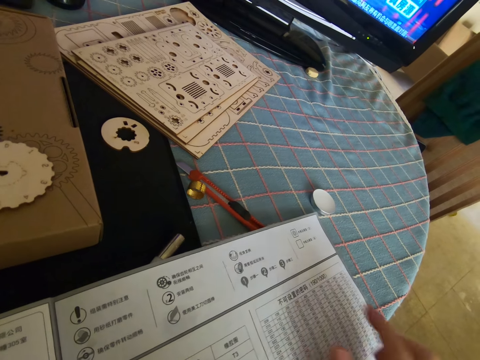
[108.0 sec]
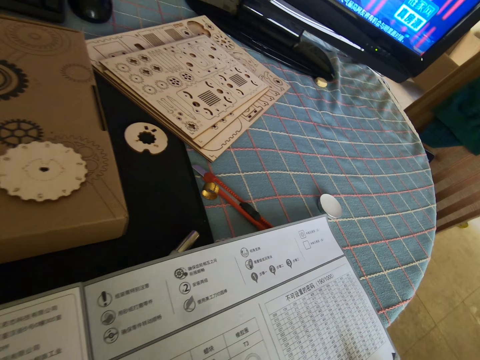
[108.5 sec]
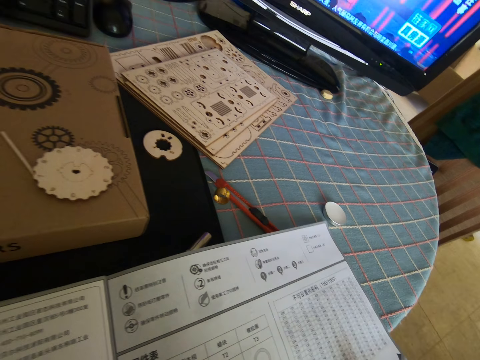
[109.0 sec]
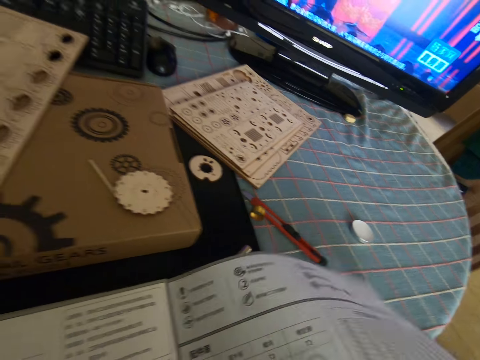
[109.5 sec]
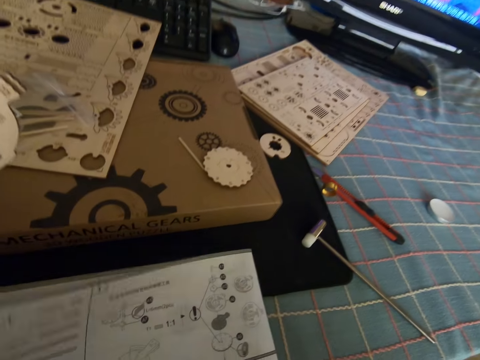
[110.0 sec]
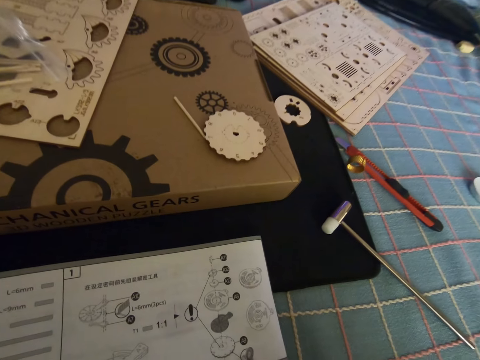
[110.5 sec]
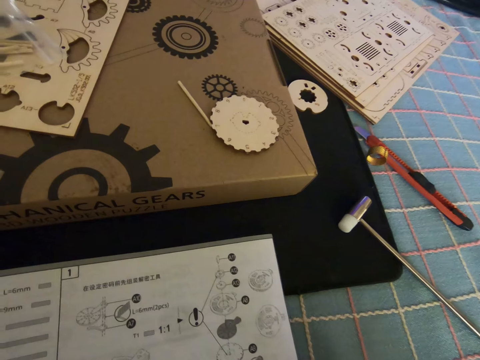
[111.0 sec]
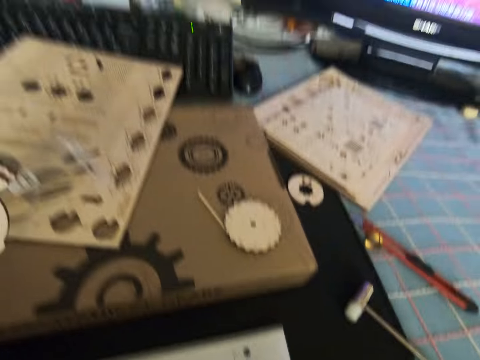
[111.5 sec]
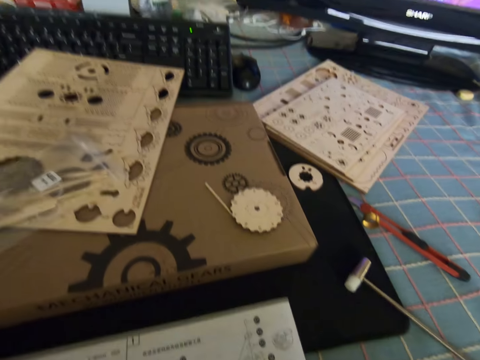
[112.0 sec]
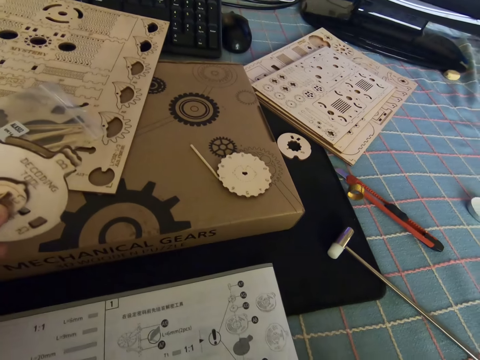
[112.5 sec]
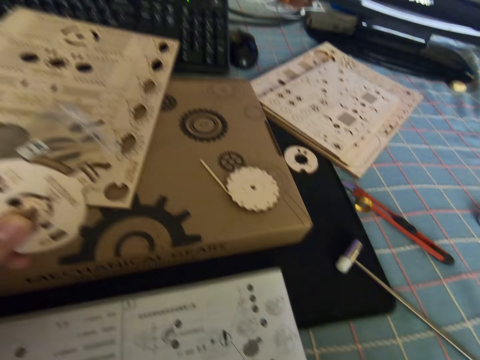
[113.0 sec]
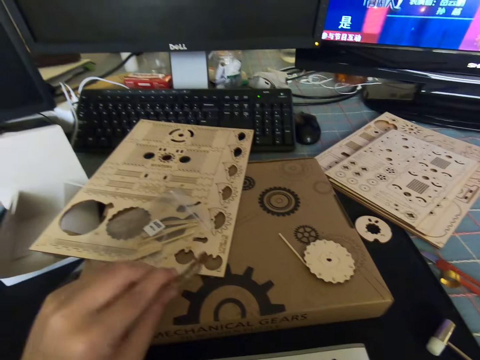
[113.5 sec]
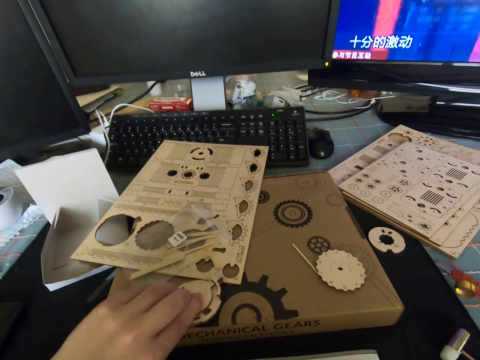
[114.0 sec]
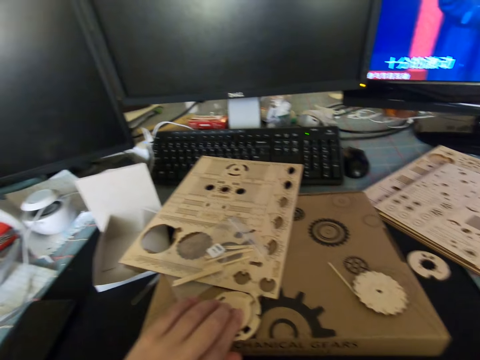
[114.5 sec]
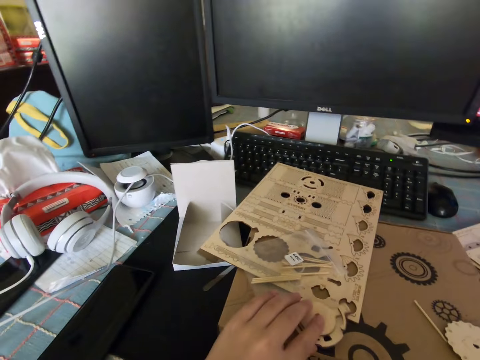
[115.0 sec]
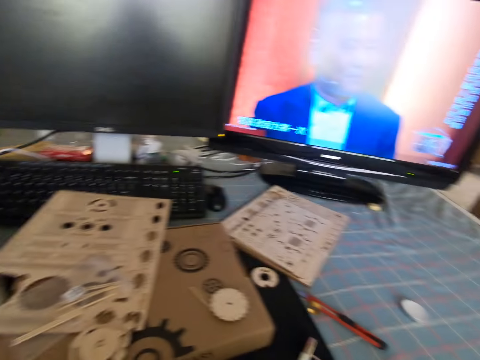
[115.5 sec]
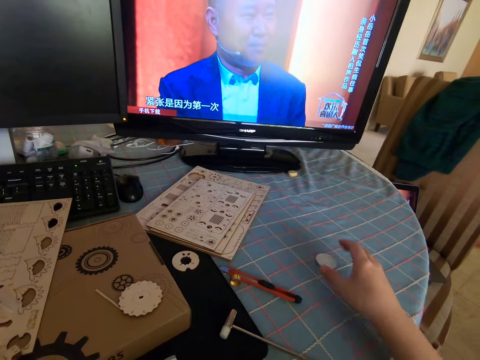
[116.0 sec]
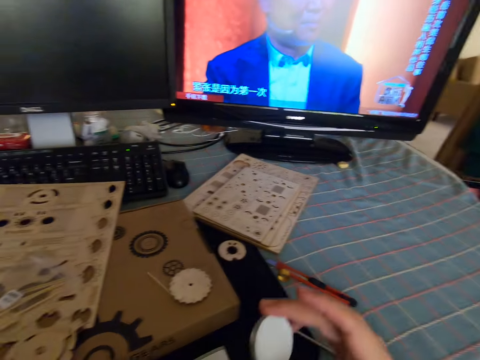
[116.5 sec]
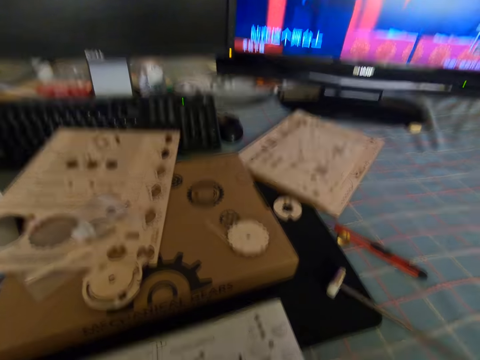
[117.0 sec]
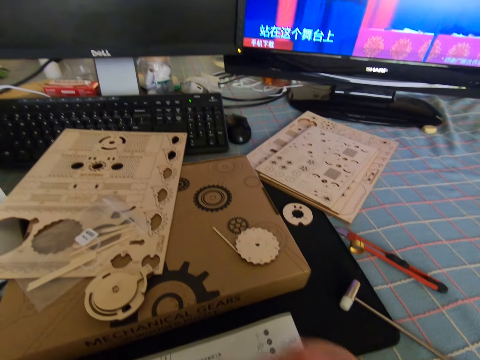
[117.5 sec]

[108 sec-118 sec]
The camera wearer removes his finger from the manual. He reads the manual. He flips the page of the manual on the table with his right hand. He reads the manual. He turns the cutout piece and places the cutout on the carton with his left hand. He looks around. He picks up the stainless steel from the table with his right hand and places the stainless steel in his left hand.

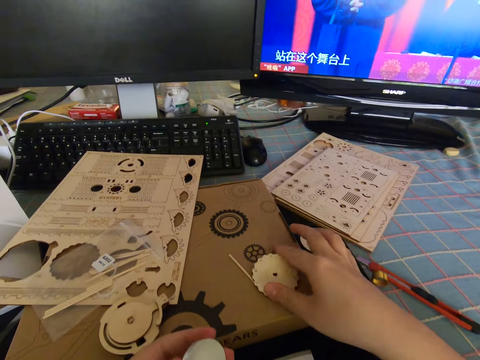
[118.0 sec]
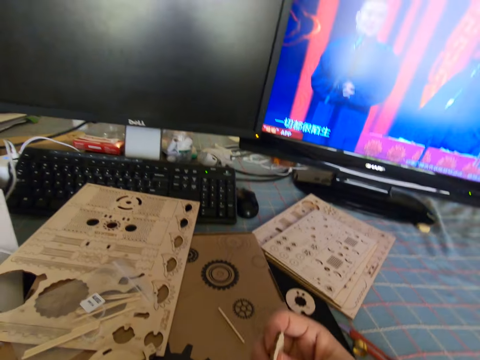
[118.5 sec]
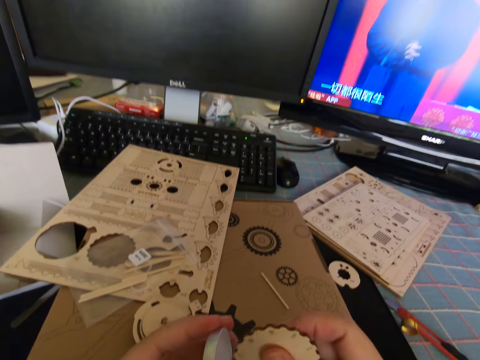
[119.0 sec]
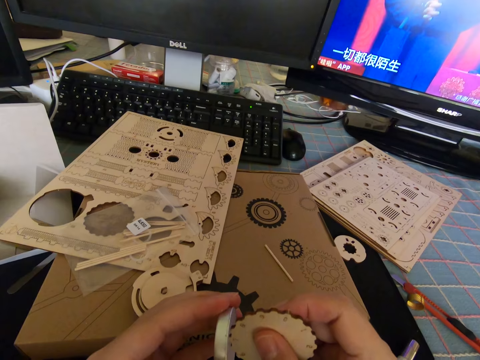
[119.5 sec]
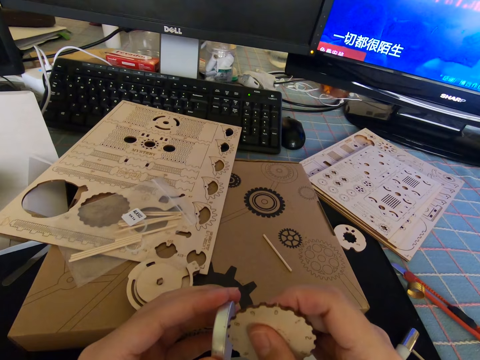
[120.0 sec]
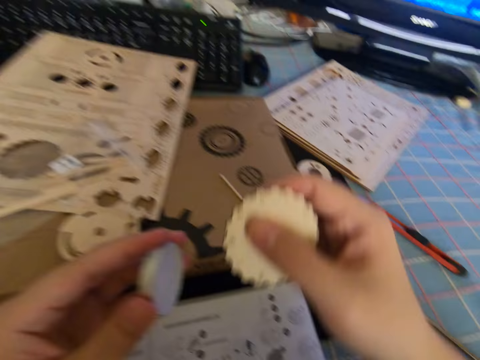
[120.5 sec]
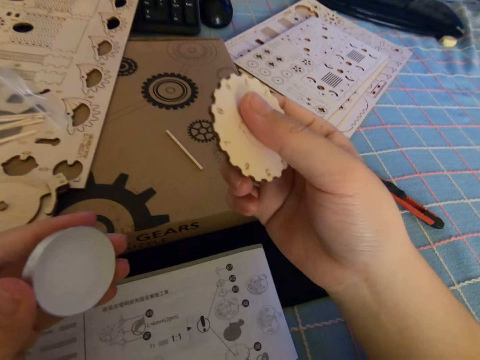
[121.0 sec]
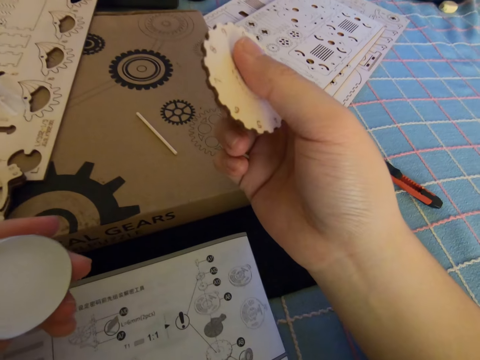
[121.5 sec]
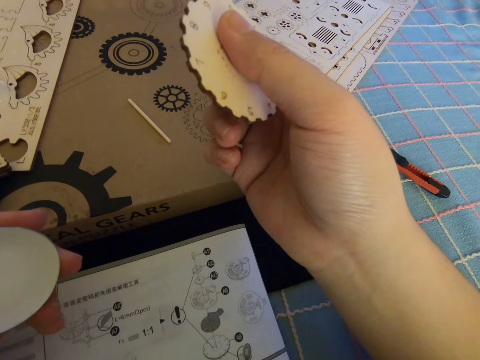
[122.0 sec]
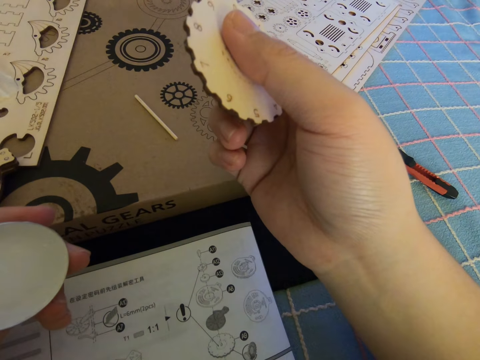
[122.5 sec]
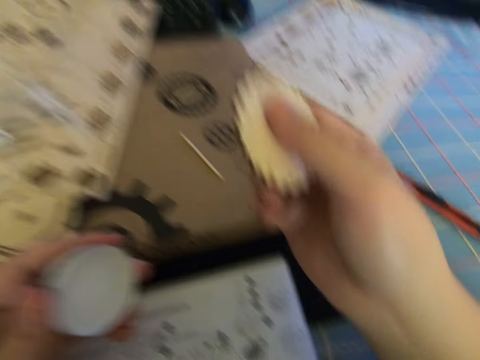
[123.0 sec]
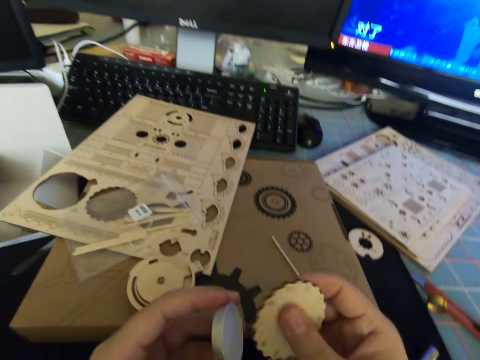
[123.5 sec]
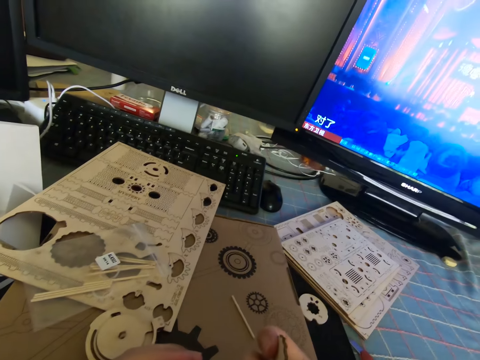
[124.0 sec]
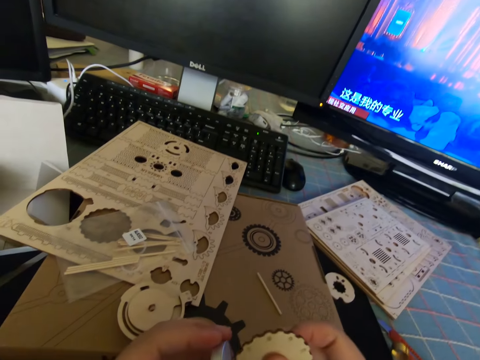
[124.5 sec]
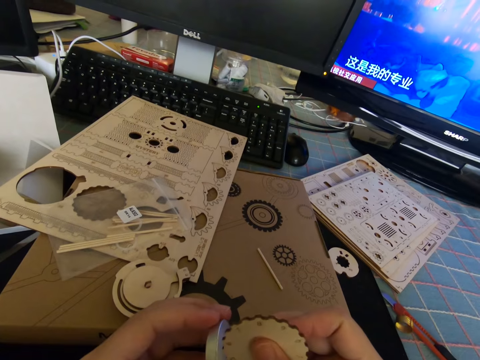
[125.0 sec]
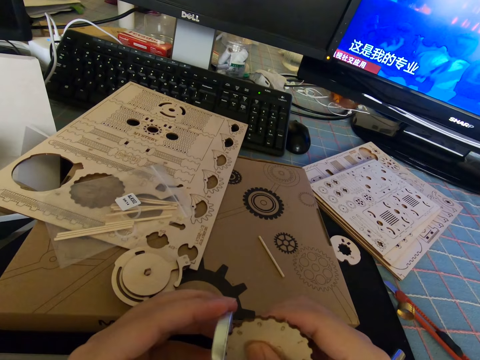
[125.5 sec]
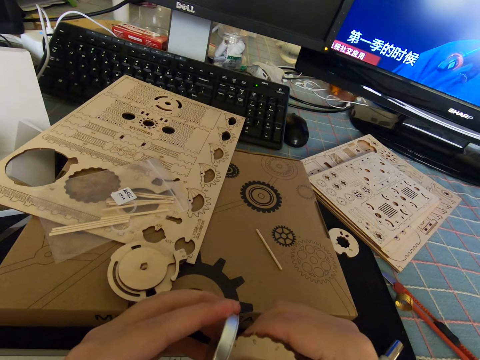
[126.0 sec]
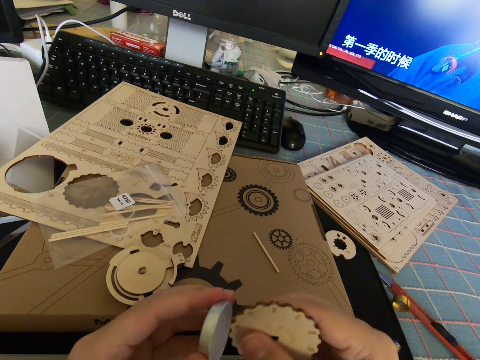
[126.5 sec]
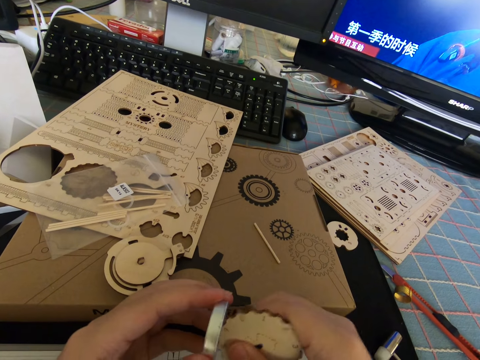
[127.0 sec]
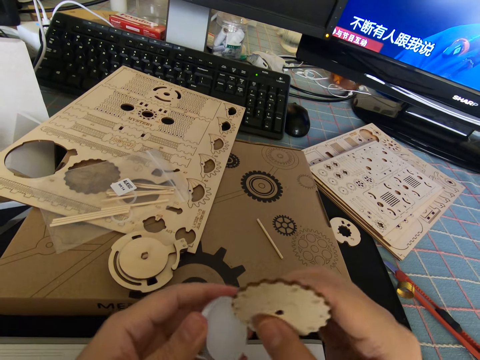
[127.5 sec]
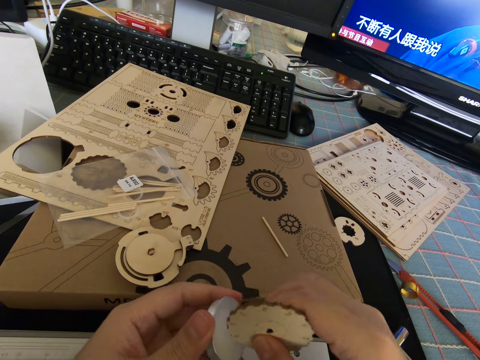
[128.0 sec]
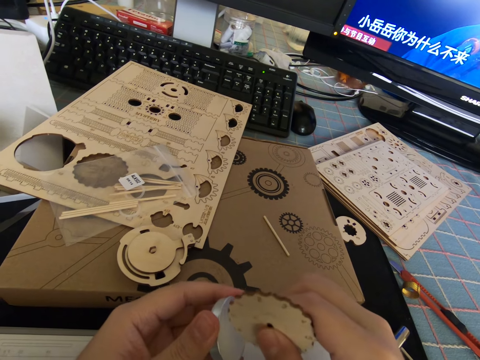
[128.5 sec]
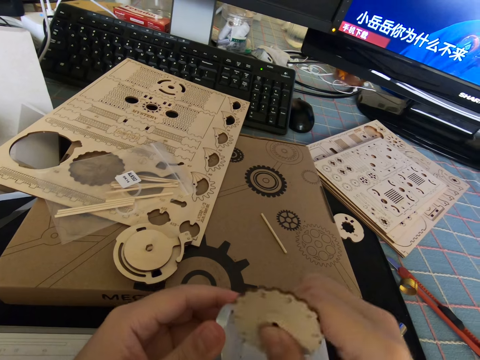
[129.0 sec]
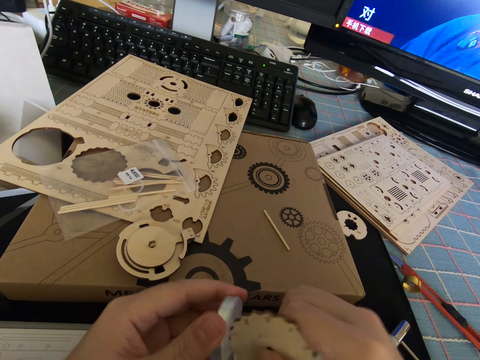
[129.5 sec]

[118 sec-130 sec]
The camera wearer picks up another cutout piece from the table with his right hand. He rubs the cutout on the stainless steel in his left hand. He reads the manual. He stares at the cutout. He rubs the cutout on the stainless steel.

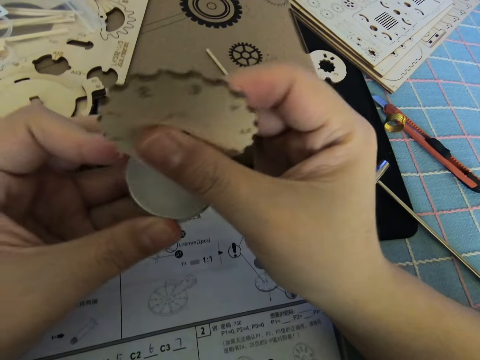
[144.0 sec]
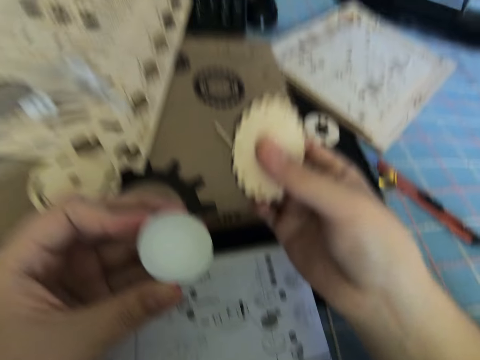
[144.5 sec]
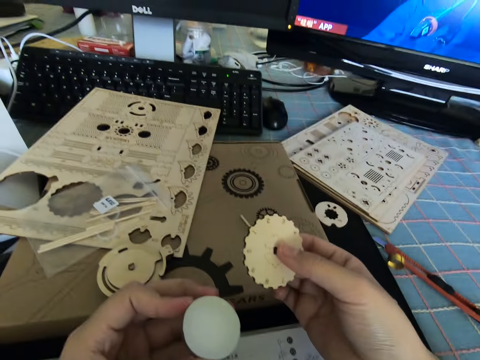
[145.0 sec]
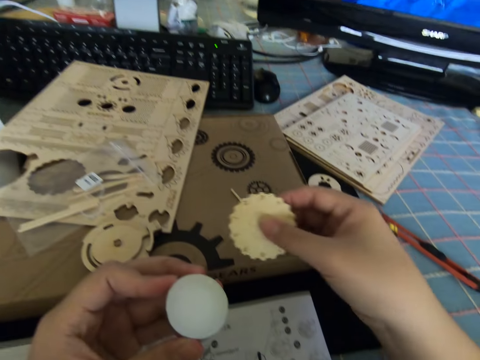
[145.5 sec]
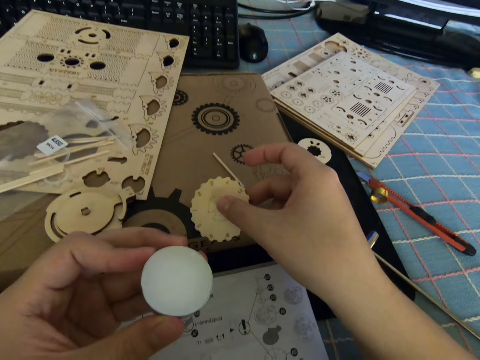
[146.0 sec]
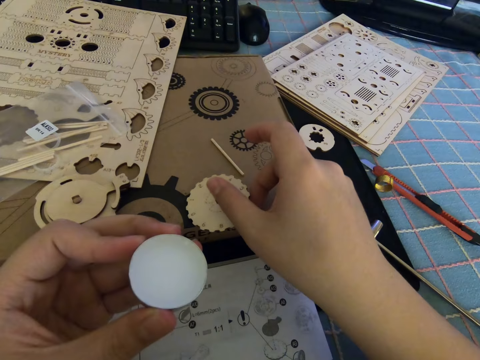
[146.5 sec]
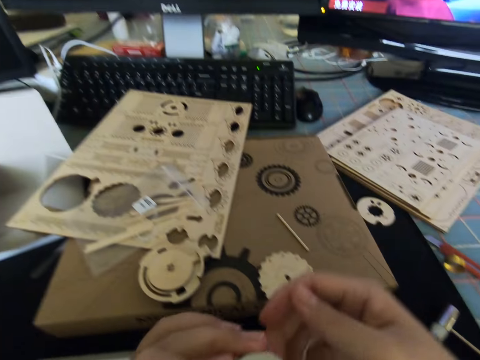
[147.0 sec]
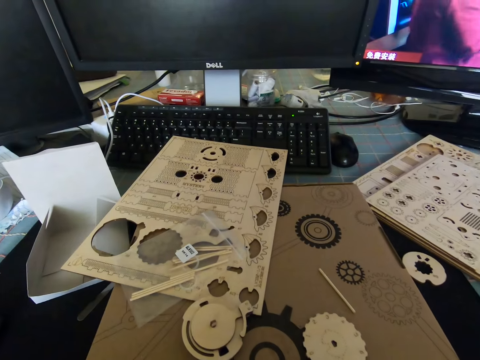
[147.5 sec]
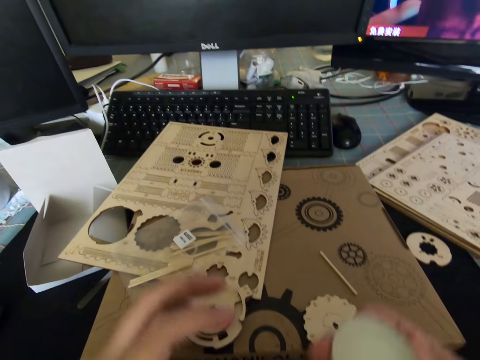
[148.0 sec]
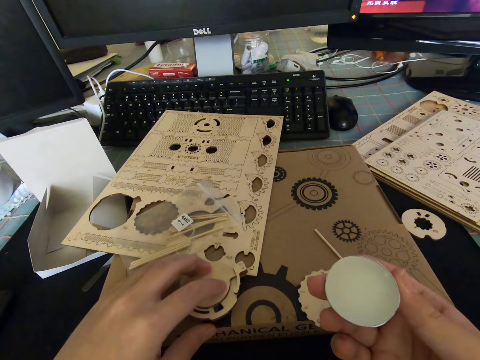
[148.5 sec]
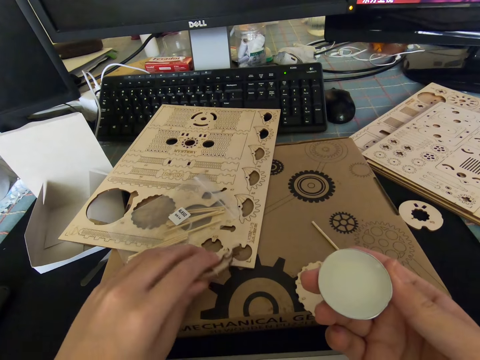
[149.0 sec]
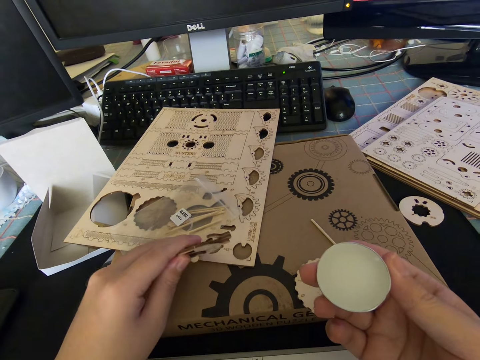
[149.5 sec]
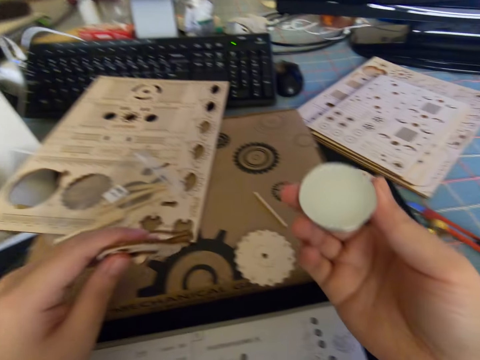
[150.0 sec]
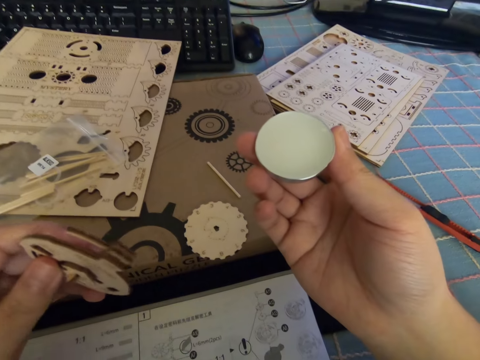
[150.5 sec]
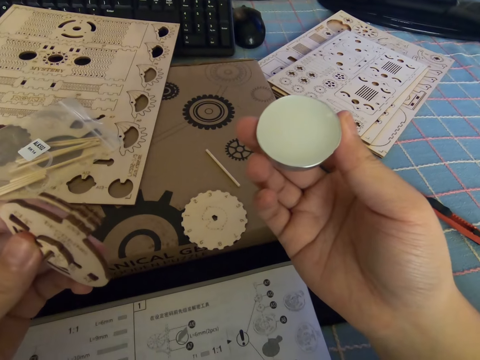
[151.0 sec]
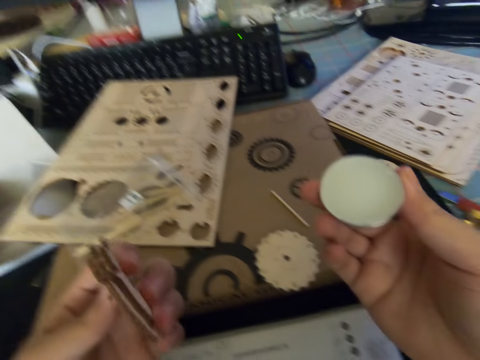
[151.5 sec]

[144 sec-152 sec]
The camera wearer places the cutout on the box with his right hand. He stares at the carton. He picks up another cutout from the table with his left hand. He passes the cleanser from his left hand to his right hand. He reads the manual.
